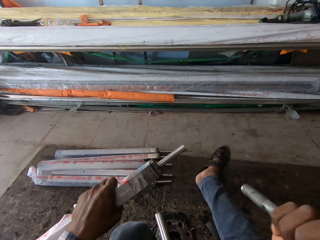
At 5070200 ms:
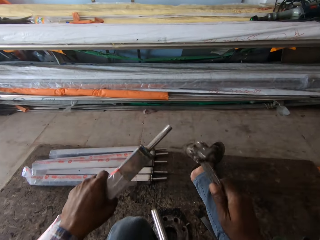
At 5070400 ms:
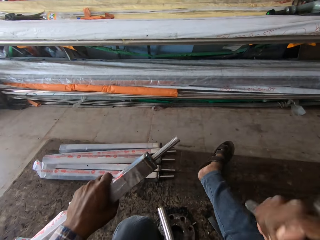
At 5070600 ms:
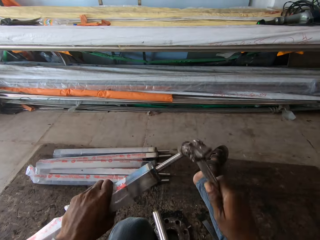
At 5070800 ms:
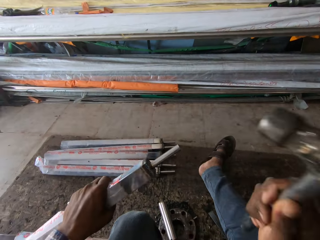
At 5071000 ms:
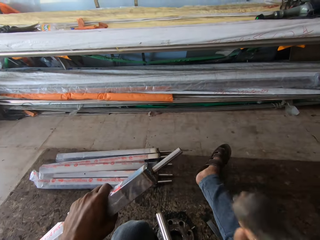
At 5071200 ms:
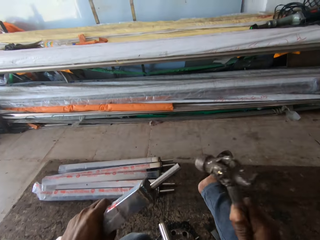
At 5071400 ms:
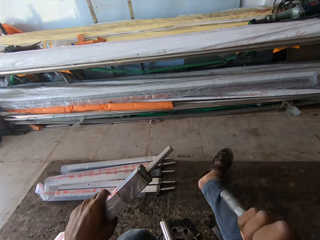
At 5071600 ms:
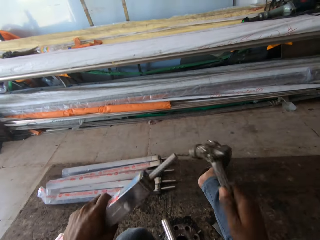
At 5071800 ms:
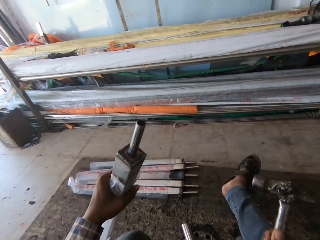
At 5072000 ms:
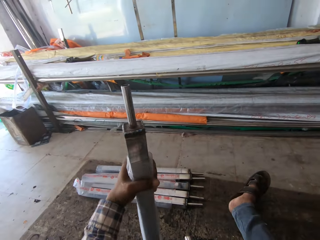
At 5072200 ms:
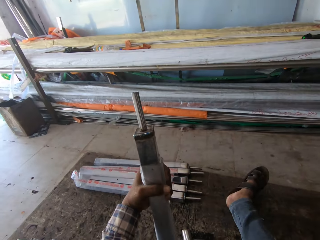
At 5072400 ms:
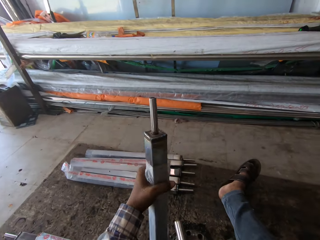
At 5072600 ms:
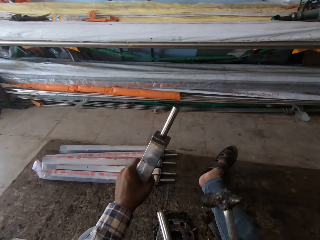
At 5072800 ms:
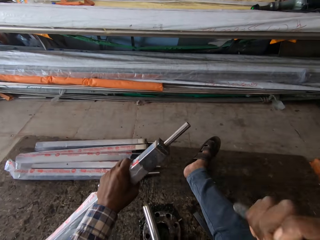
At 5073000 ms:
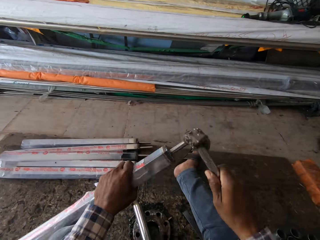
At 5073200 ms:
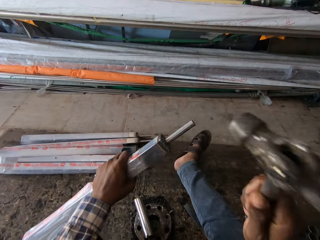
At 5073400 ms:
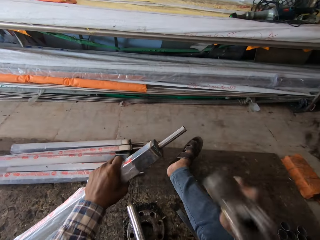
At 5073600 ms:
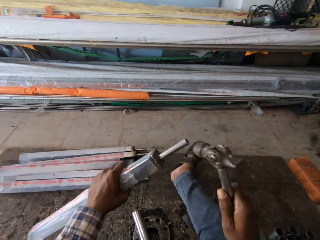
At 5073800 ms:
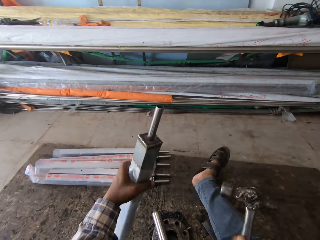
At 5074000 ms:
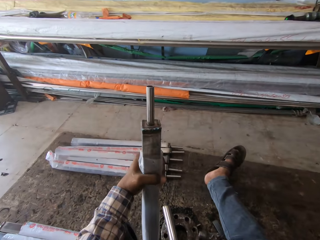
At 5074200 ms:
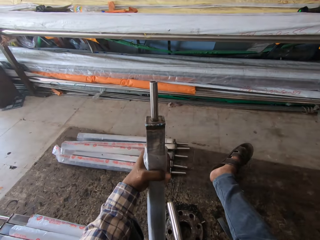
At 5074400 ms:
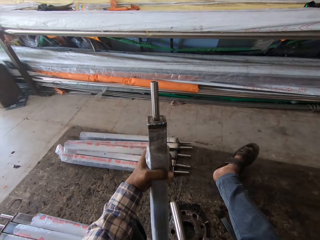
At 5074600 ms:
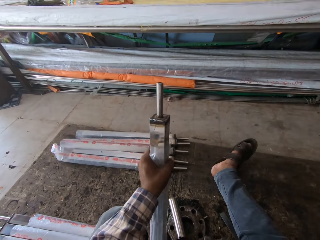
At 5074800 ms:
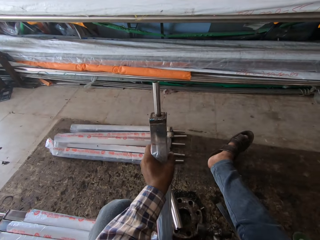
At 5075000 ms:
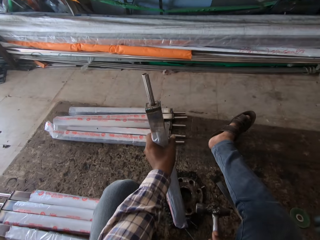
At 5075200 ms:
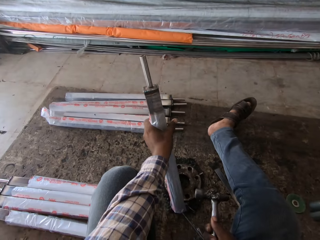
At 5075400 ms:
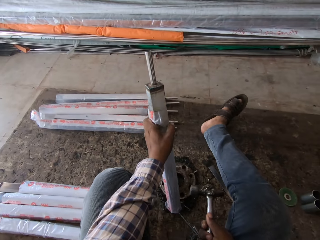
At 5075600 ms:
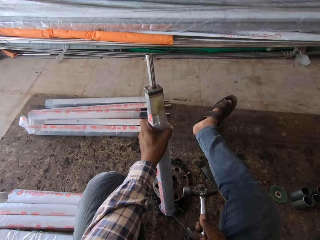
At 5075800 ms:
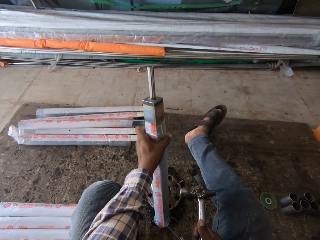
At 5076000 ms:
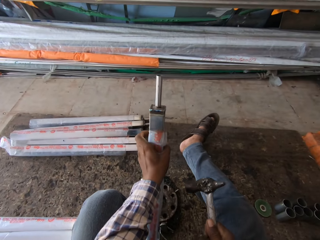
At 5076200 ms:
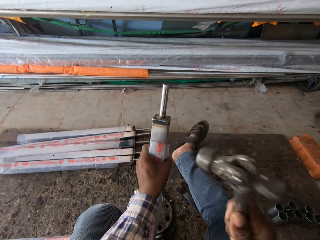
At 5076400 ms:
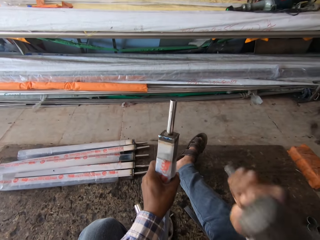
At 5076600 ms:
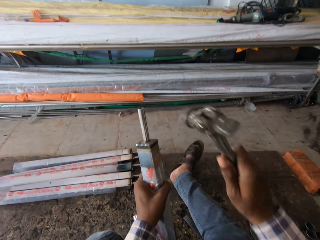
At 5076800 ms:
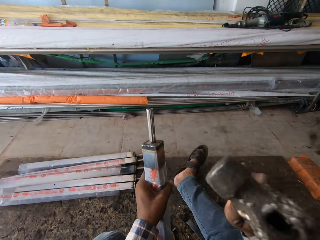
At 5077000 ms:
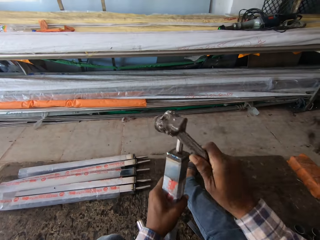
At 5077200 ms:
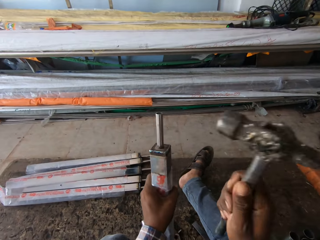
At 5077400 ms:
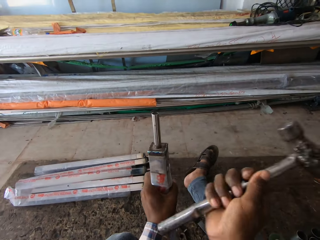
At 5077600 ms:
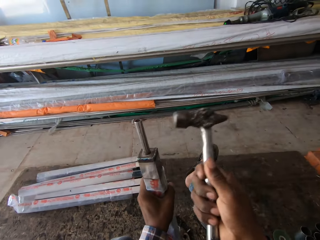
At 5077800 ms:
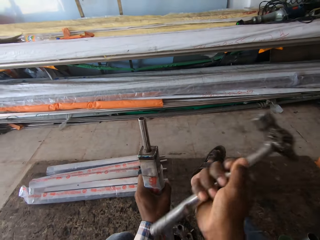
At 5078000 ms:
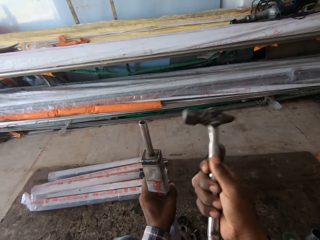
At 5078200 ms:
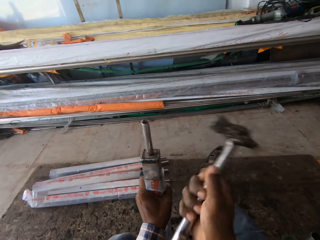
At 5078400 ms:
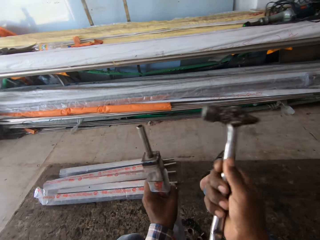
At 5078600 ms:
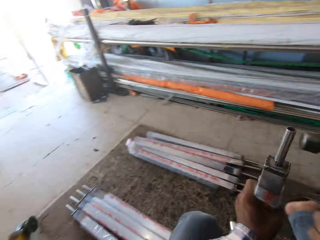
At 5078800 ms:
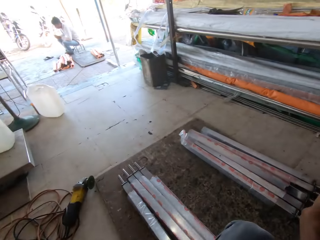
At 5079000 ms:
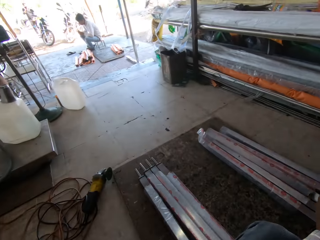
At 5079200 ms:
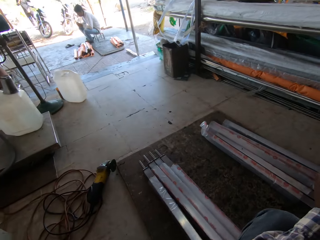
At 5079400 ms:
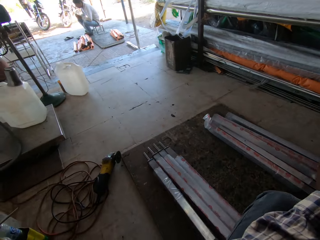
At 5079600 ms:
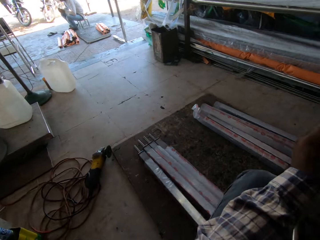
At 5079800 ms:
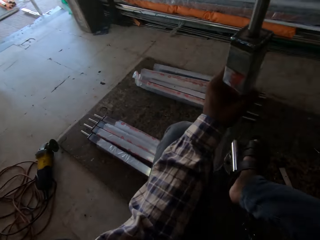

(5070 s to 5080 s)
The camera wearer hits the rod with the hammer in his right hand. He adjusts the rectangular pipe in his left hand on the ground. He hits the rod with the hammer in his right hand.

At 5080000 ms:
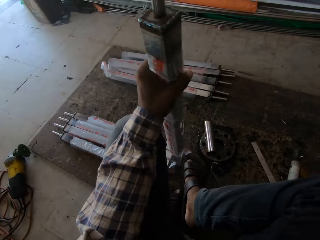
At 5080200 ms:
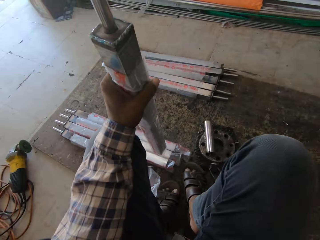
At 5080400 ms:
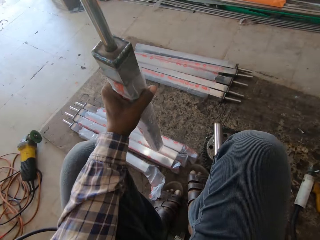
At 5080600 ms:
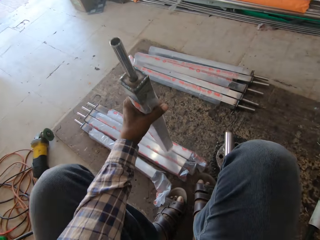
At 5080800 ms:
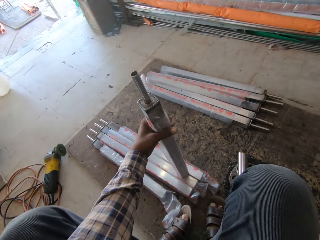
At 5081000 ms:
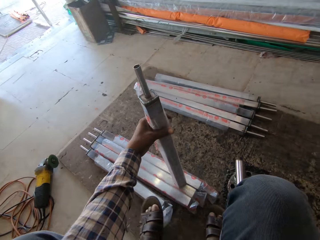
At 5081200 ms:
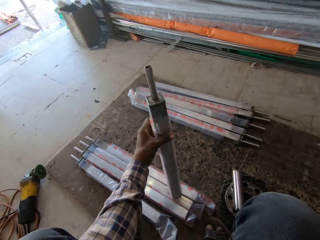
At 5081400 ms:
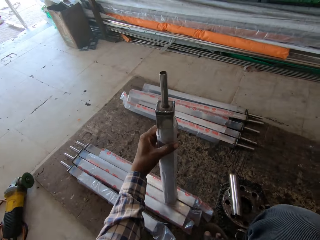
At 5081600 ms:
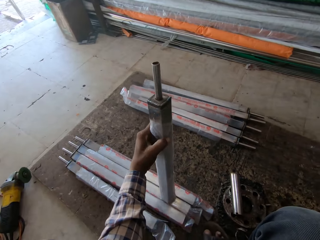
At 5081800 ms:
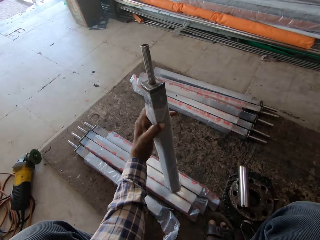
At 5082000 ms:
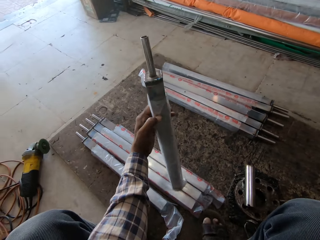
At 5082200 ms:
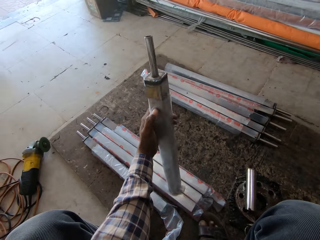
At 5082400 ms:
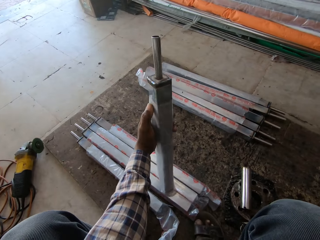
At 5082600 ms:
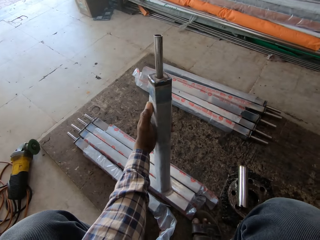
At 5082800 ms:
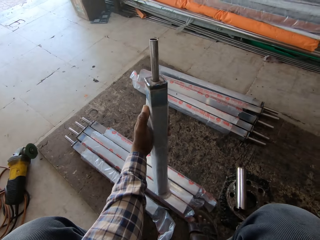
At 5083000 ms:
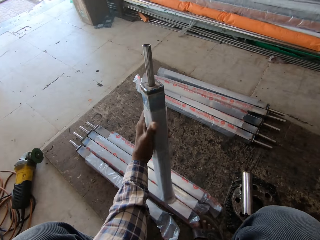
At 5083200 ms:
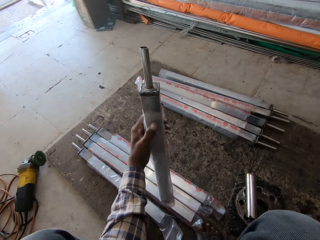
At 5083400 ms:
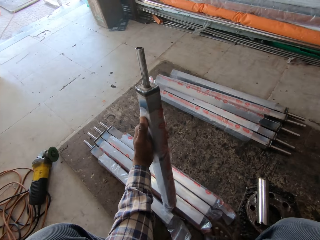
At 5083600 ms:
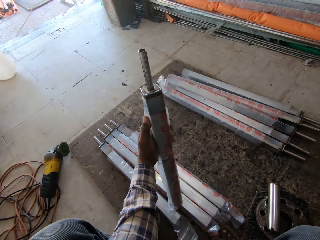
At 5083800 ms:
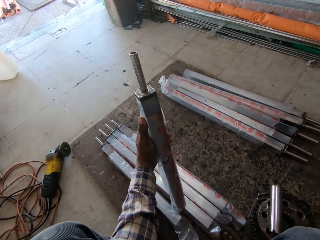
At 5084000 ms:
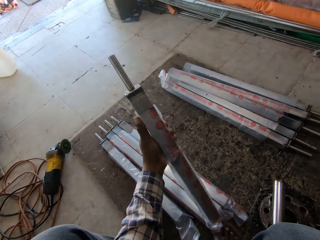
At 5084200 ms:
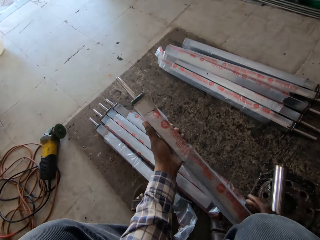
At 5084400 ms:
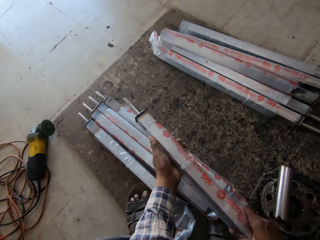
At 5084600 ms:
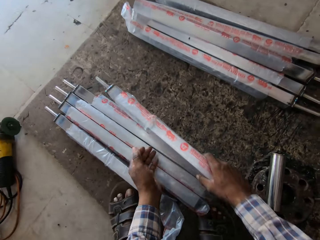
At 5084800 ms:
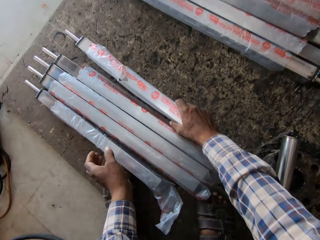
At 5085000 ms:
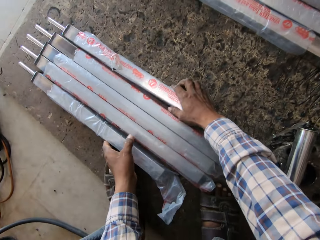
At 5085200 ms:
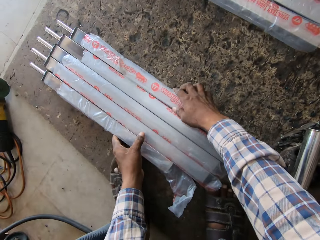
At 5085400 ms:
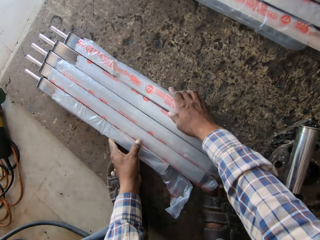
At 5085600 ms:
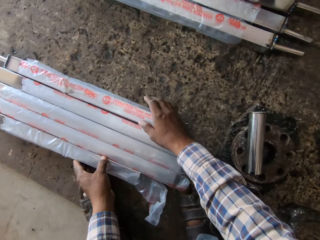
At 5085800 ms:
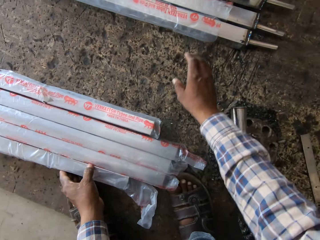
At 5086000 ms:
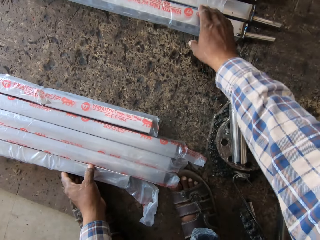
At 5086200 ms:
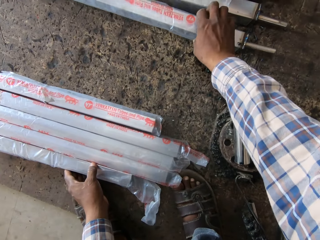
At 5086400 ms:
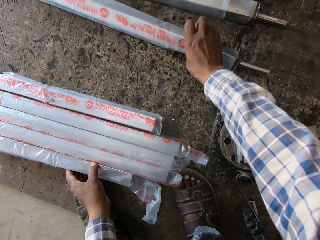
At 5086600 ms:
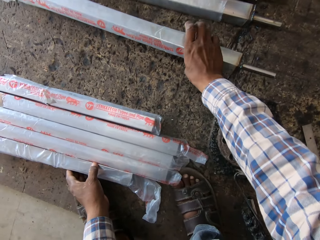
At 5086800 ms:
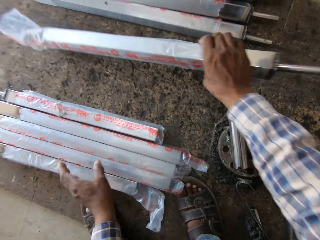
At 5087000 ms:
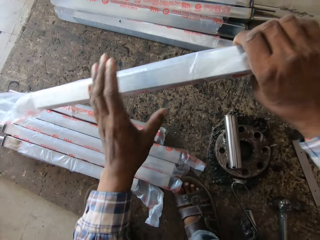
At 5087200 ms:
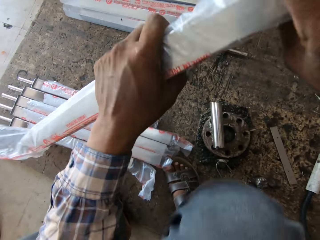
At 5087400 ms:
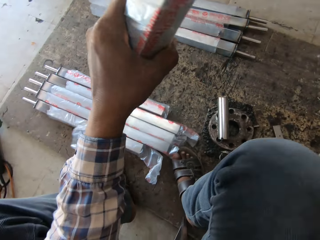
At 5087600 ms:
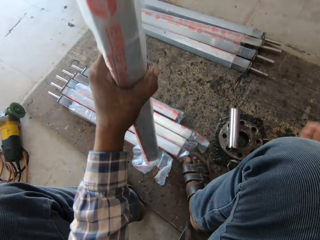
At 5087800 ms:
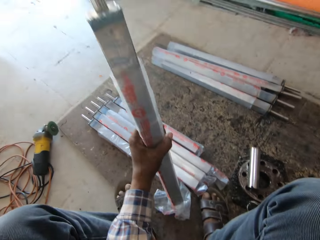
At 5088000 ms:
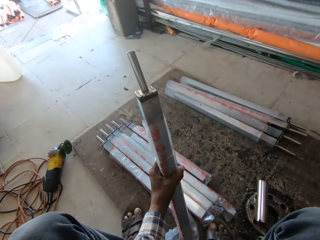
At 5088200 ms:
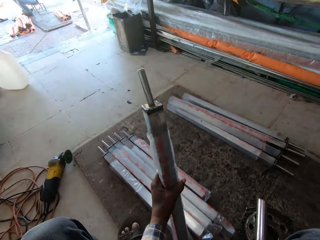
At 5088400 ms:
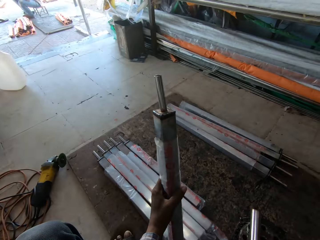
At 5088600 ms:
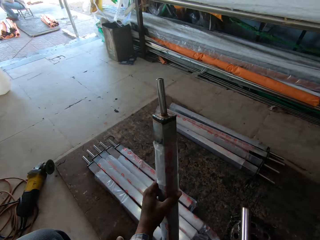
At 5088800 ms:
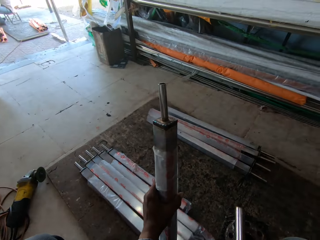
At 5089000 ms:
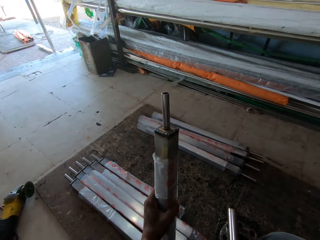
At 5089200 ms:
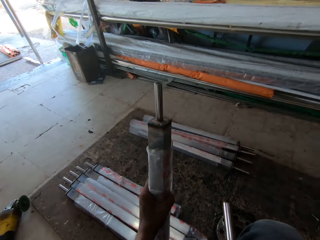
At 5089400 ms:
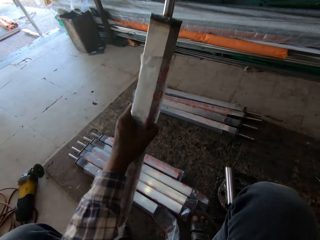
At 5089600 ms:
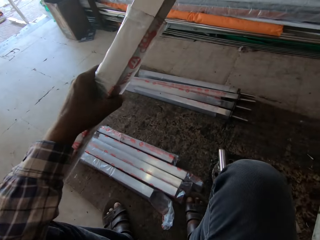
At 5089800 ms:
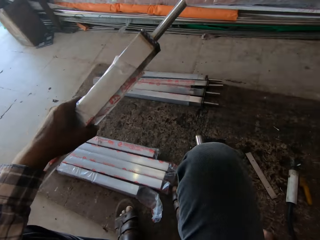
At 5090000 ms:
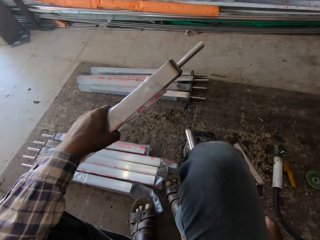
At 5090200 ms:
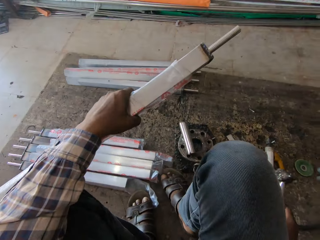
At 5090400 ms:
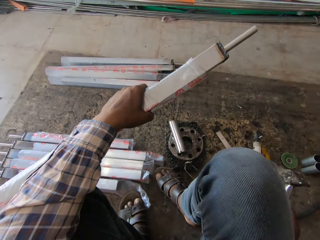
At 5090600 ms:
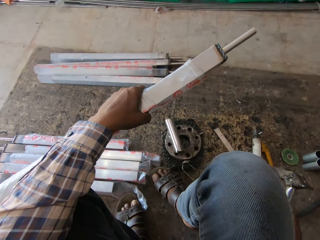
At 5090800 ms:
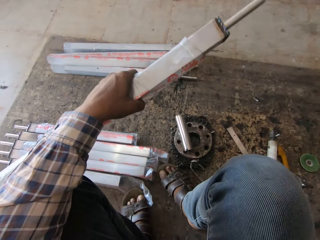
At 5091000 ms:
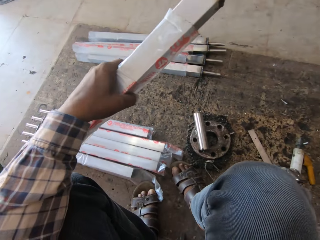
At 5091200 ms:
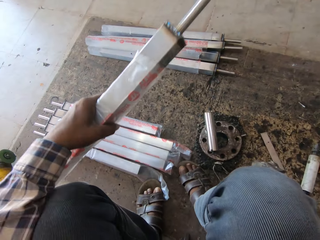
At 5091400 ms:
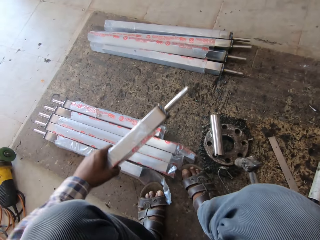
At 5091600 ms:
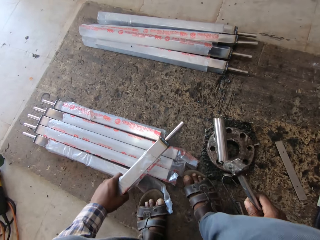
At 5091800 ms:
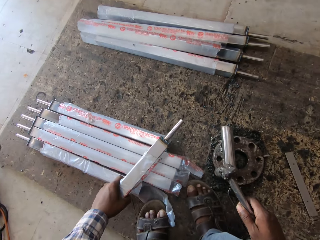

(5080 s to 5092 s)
The camera wearer adjusts the rectangular pipe in his left hand on the ground. He drops the rectangular pipe in his right hand on the ground. He picks up a rectangular pipe from rectangular pipes on the ground with his right hand. He stands the rectangular pipe in his left hand on the ground.
